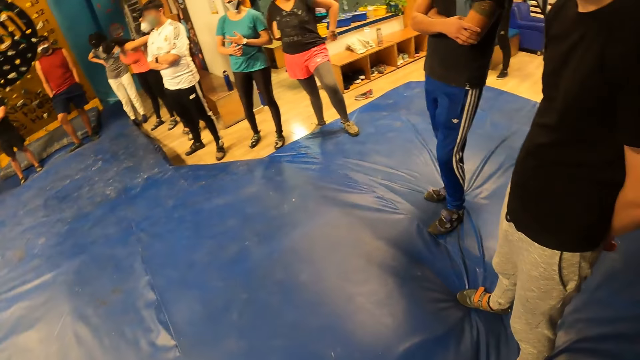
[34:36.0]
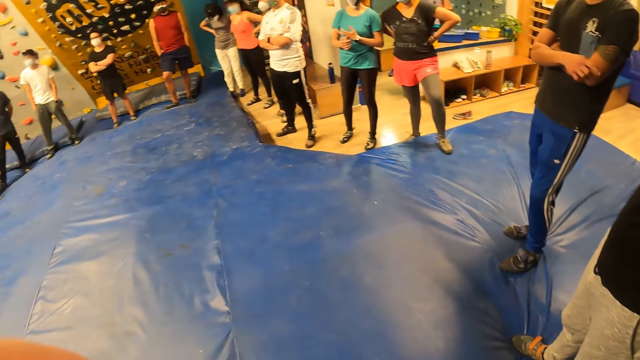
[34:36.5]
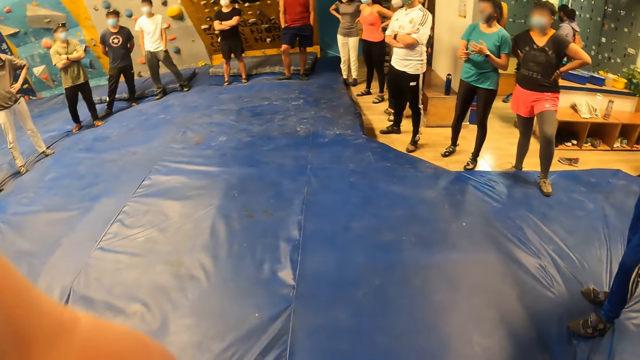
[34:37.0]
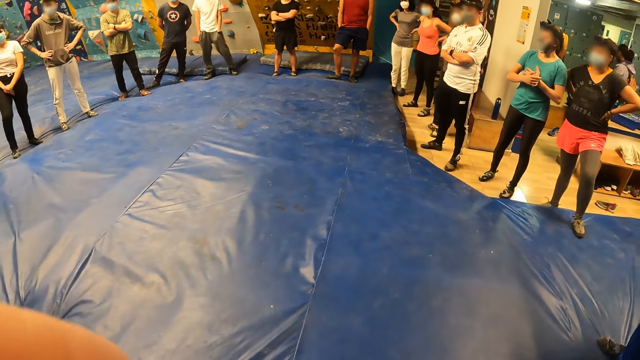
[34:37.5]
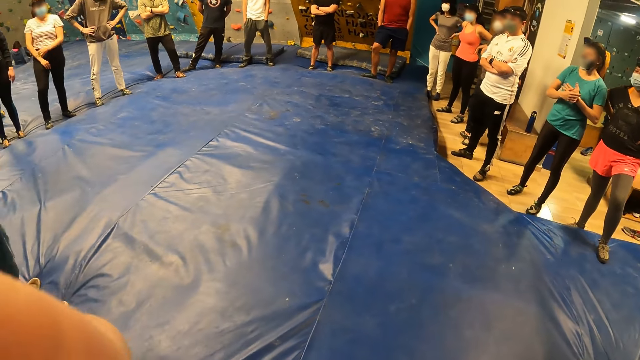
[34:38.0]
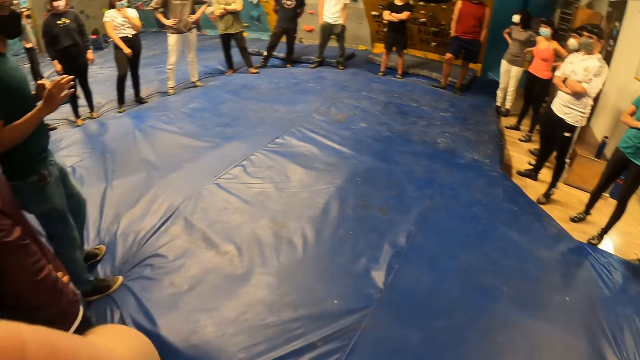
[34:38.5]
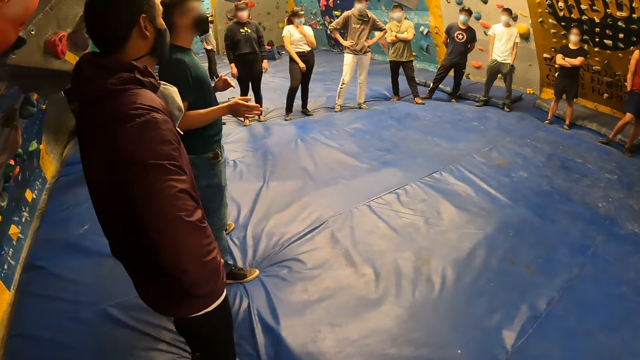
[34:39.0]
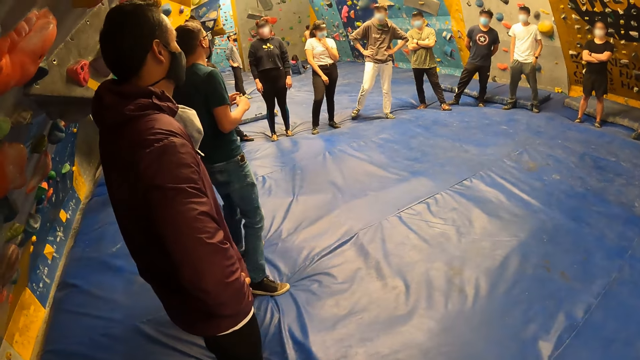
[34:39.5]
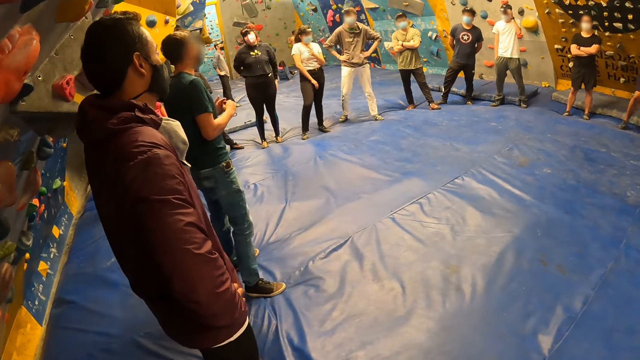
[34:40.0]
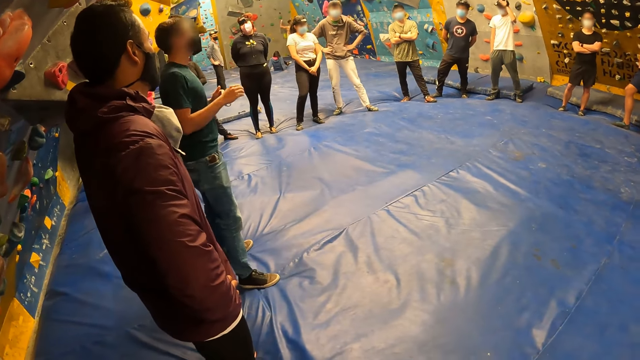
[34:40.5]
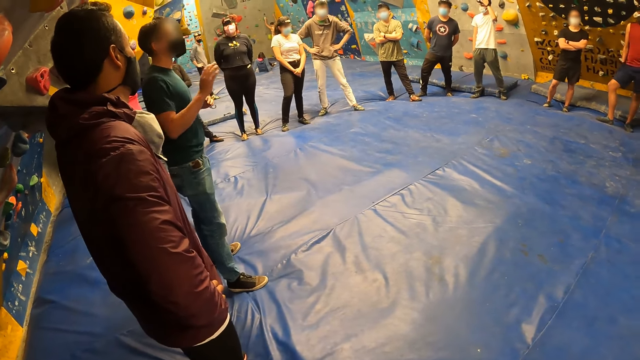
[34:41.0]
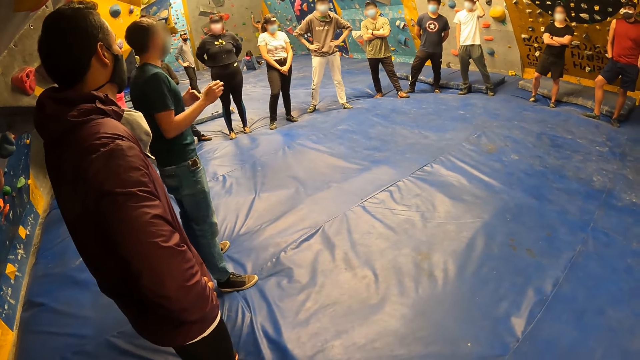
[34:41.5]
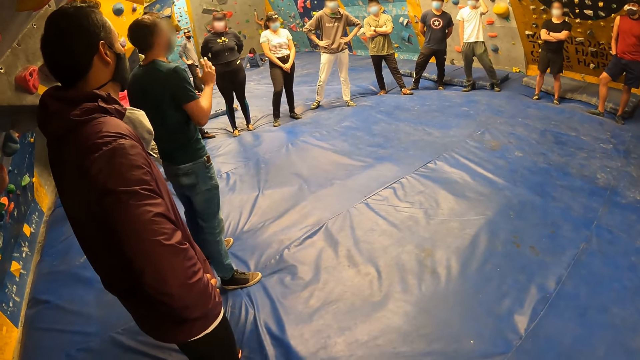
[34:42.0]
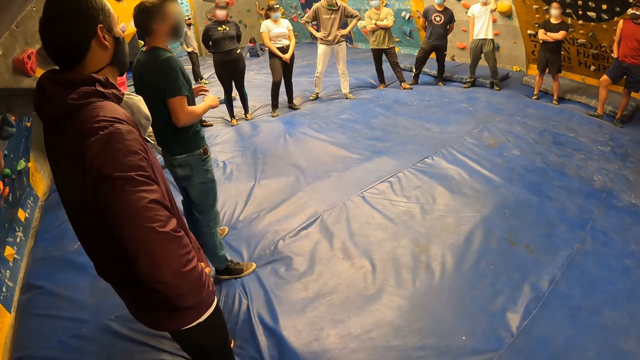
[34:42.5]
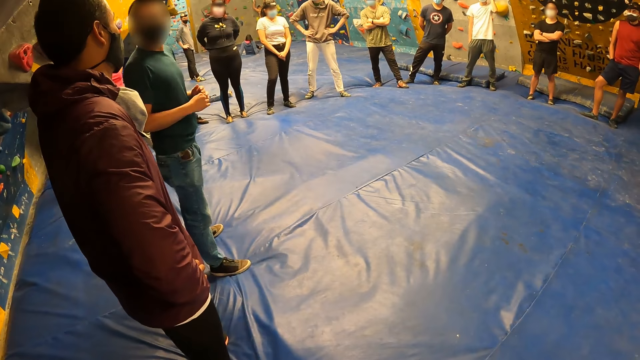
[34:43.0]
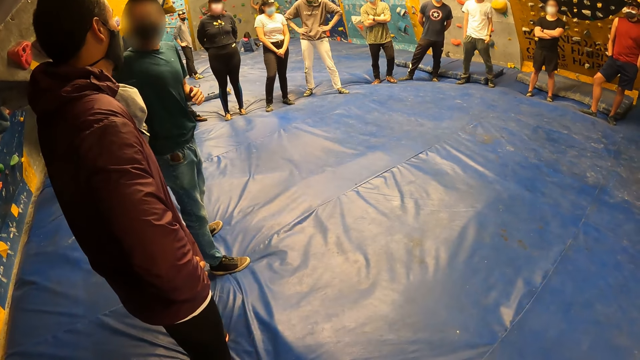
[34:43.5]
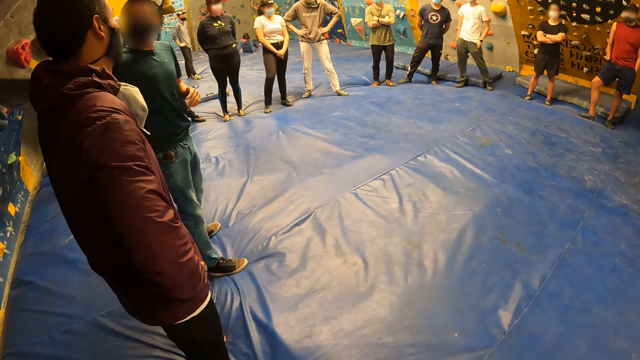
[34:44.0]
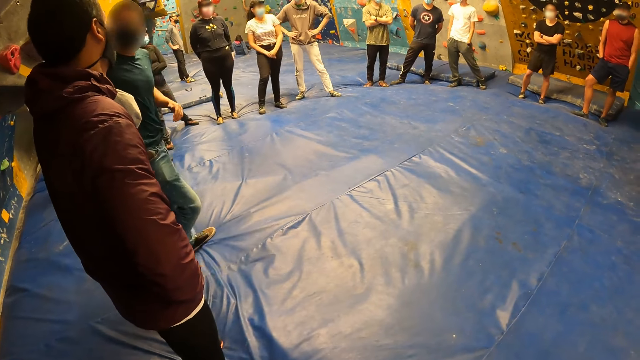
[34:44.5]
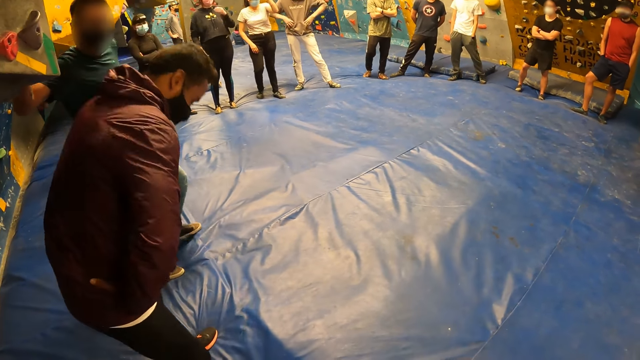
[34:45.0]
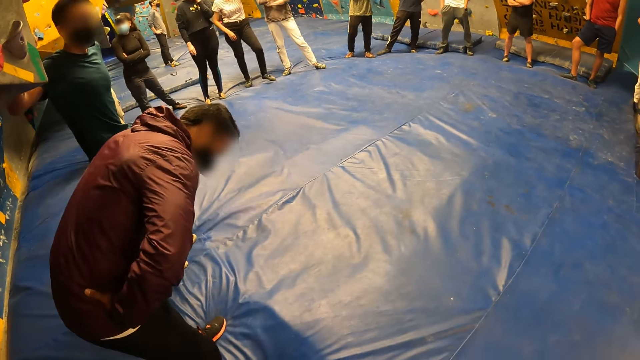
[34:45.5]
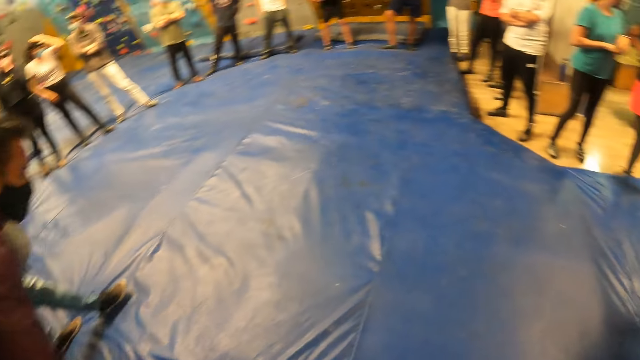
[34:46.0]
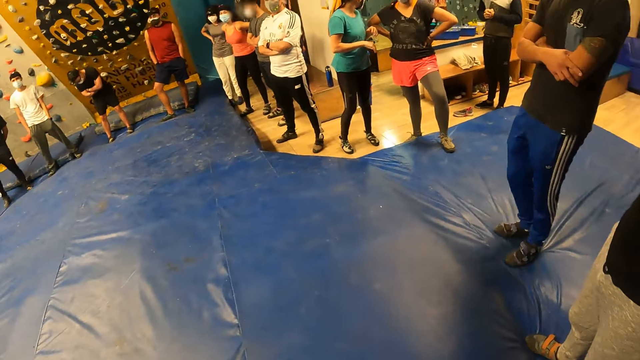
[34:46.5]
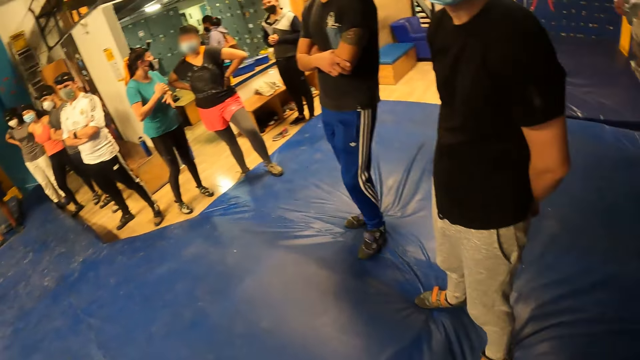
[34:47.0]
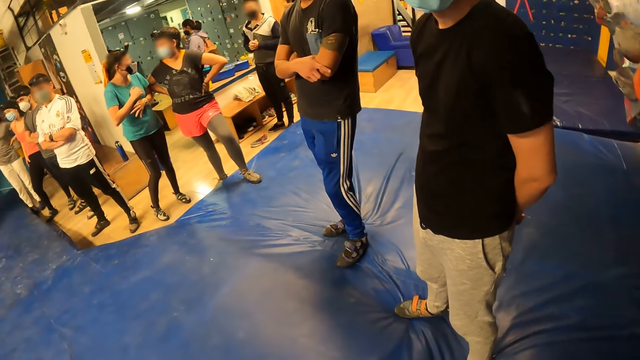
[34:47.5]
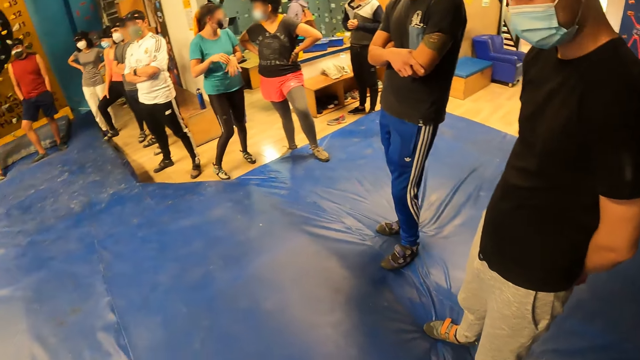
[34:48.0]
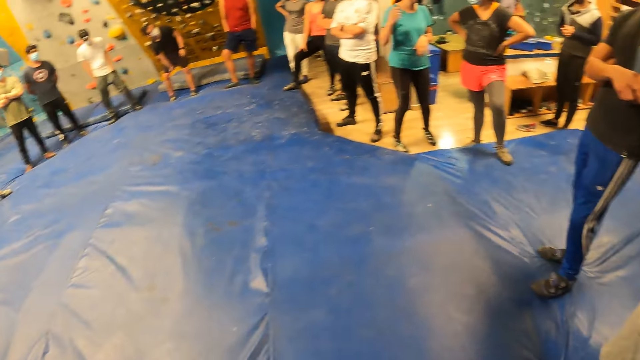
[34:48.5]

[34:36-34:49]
The camera wearer touches her mouth with her left hand. A man makes a gesture. The trainer places his right hand on the wall. The camera wearer turns around the room.

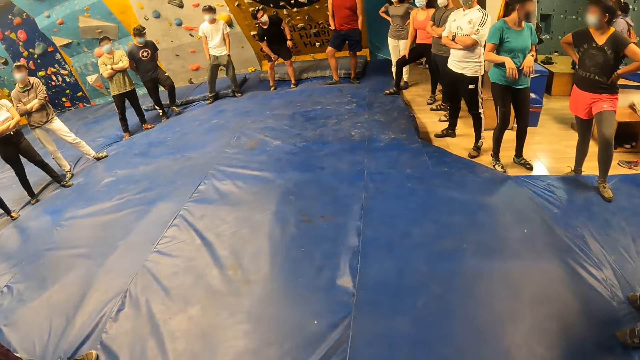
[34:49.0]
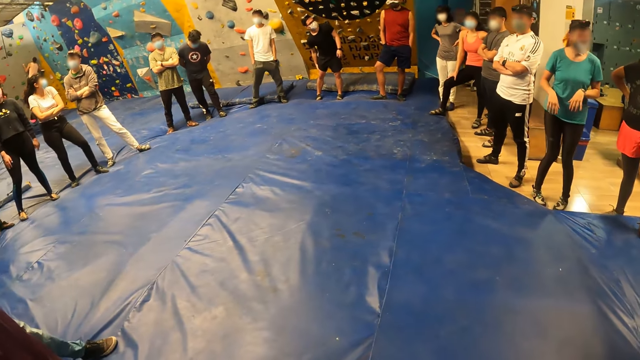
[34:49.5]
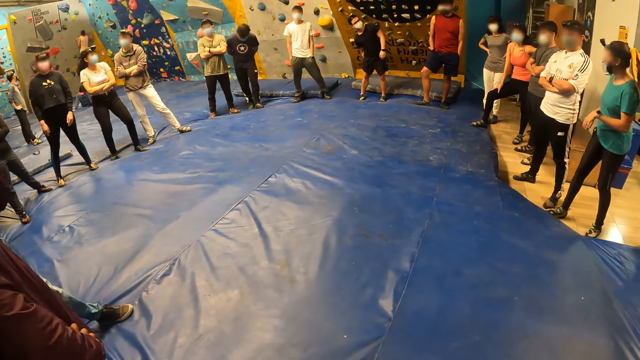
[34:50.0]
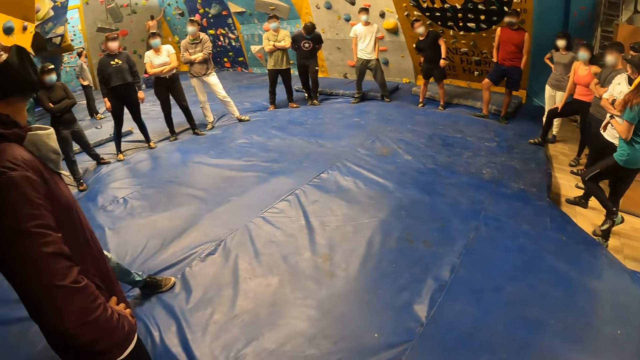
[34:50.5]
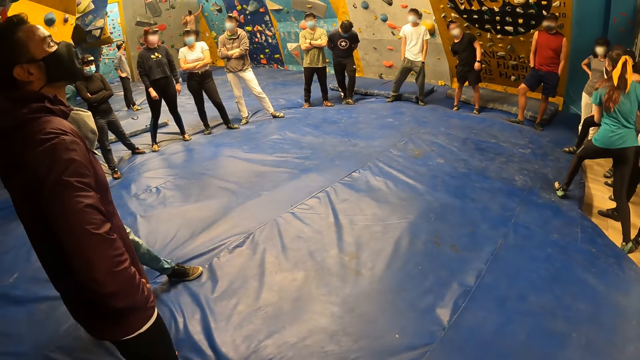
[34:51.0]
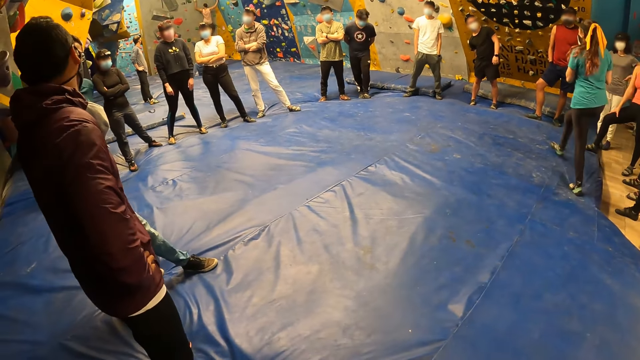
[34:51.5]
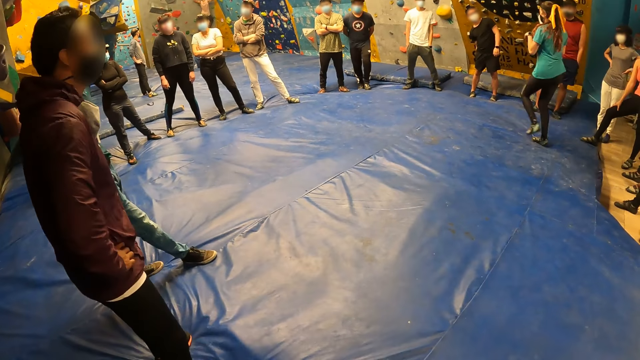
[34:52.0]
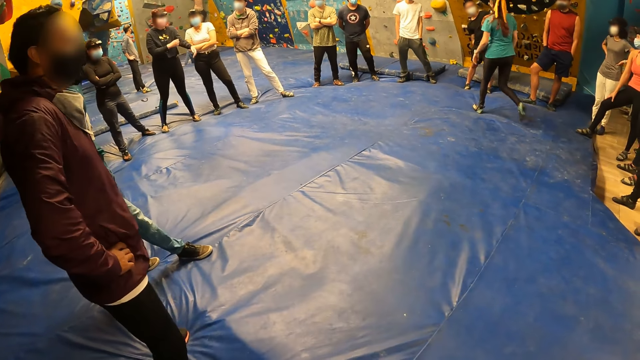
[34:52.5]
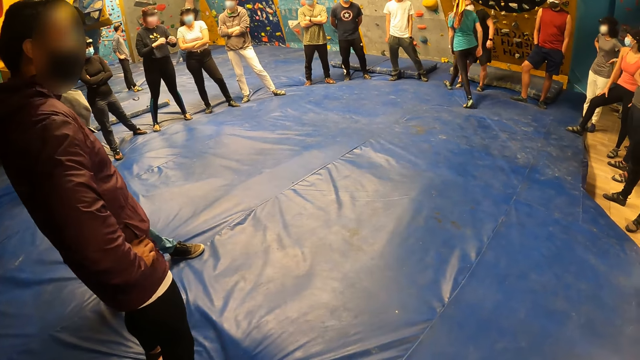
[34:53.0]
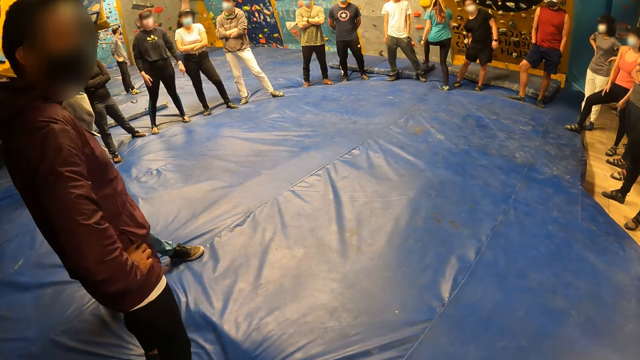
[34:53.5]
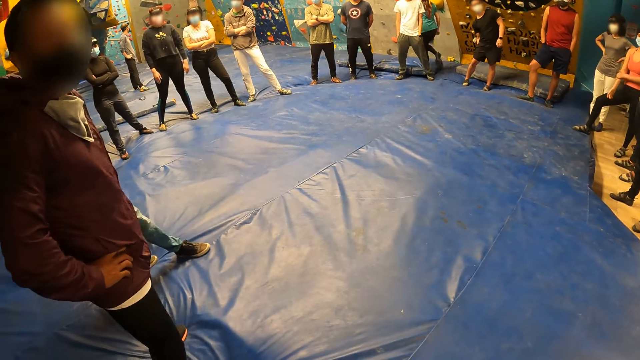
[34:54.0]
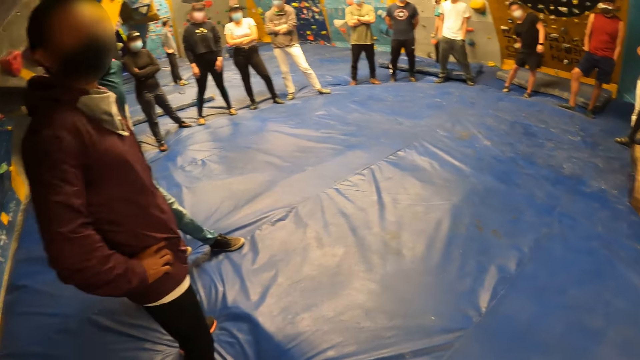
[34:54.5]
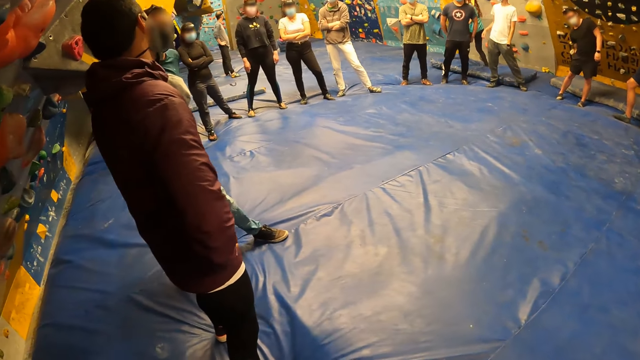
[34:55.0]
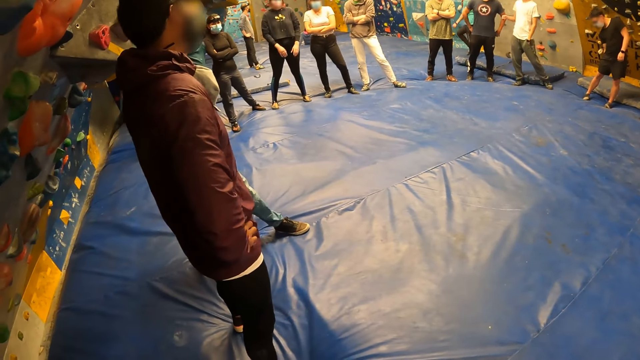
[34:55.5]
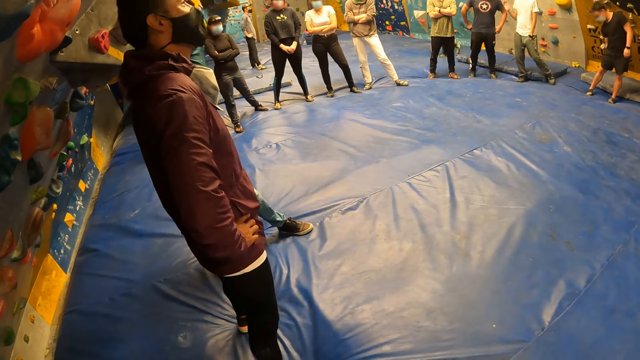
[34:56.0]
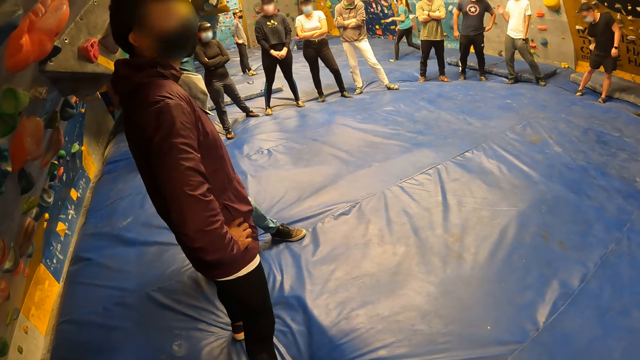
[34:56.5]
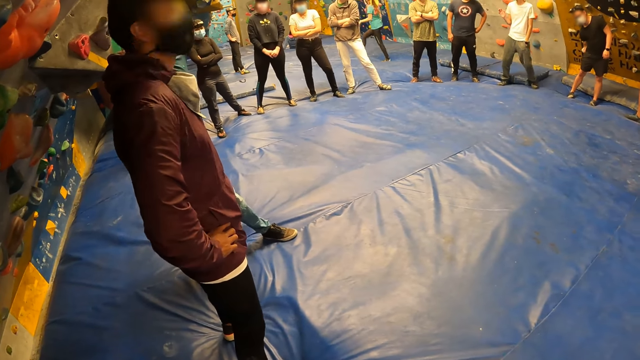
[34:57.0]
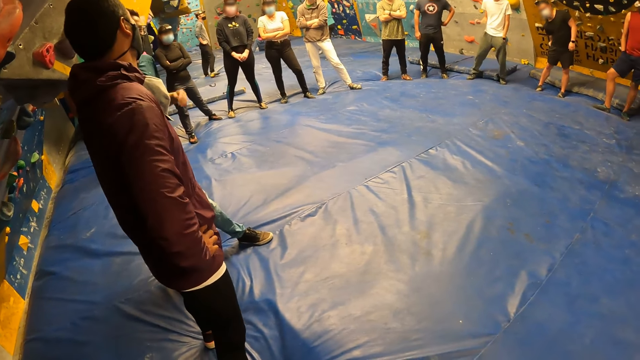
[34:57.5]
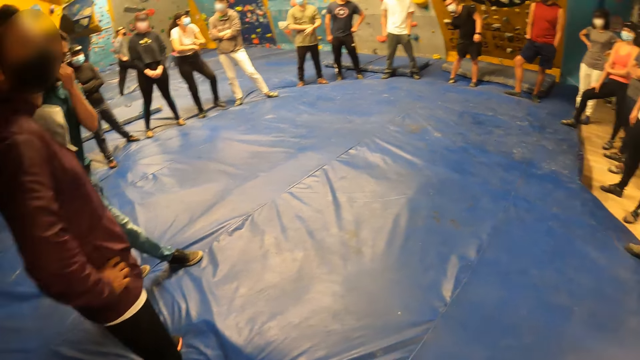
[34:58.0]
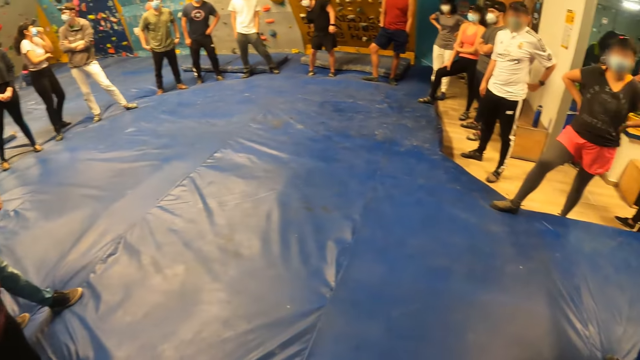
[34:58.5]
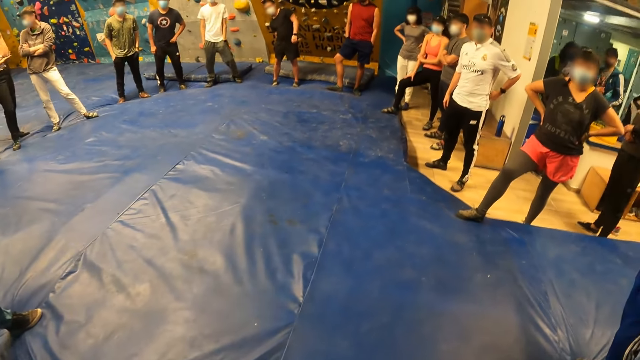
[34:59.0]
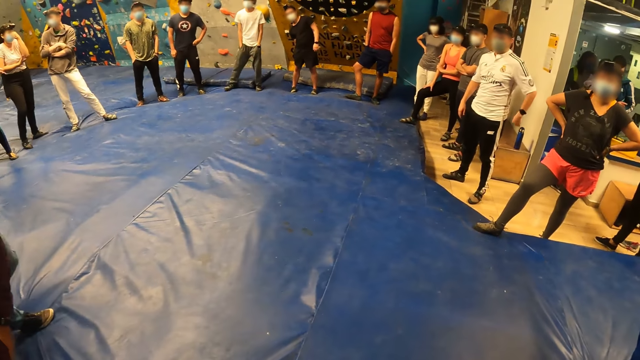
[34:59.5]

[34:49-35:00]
A woman walks around the room. The trainer adjusts a facemask on his face with his left hand.
